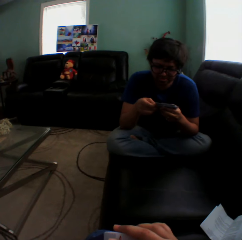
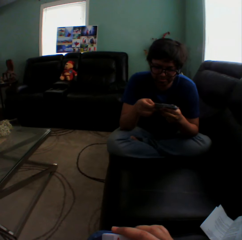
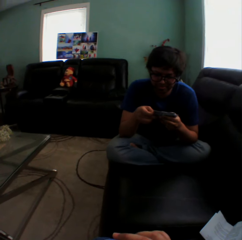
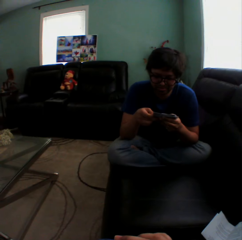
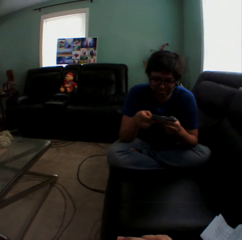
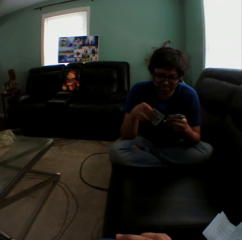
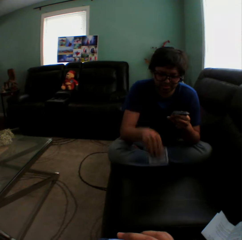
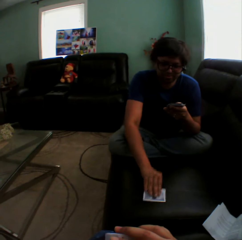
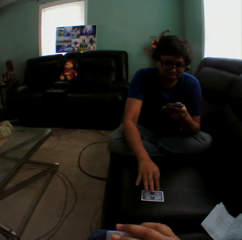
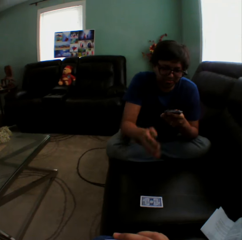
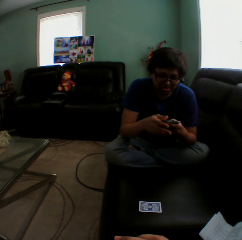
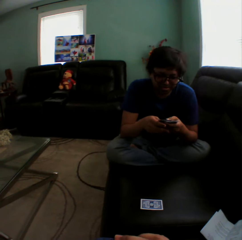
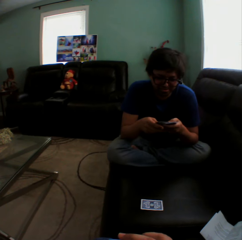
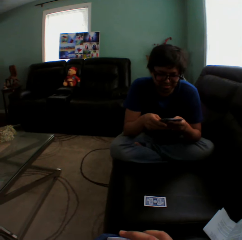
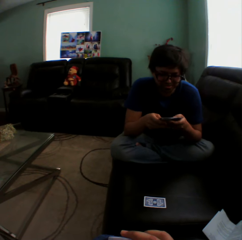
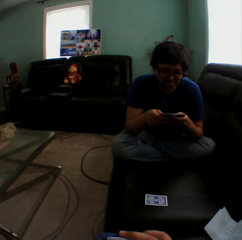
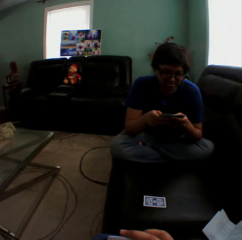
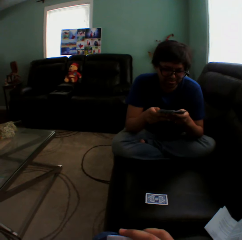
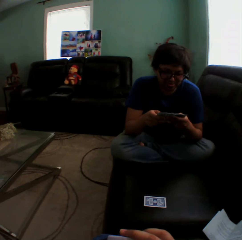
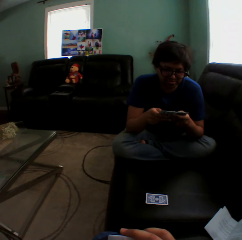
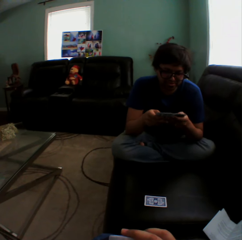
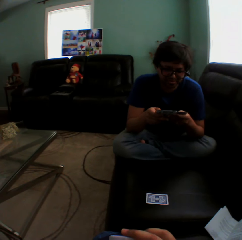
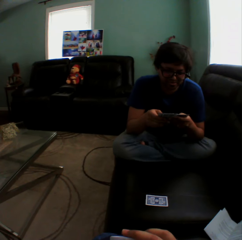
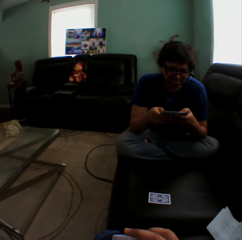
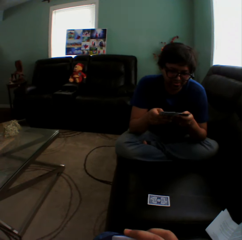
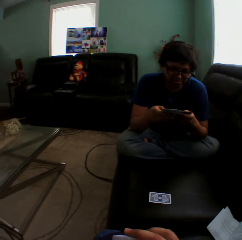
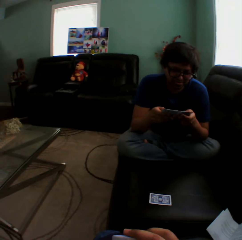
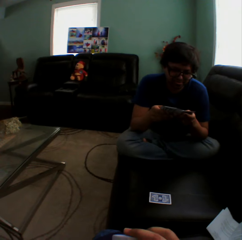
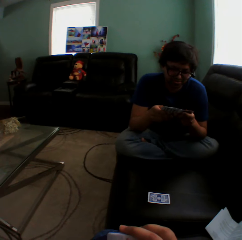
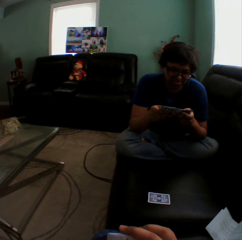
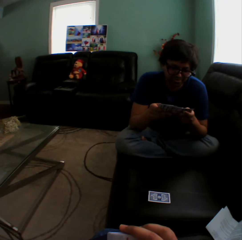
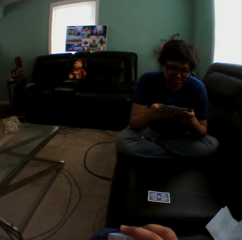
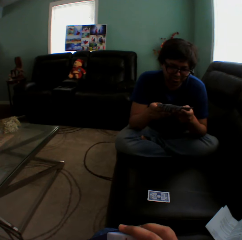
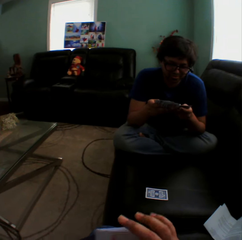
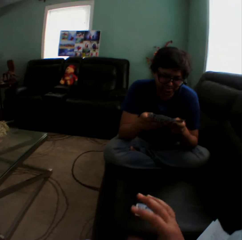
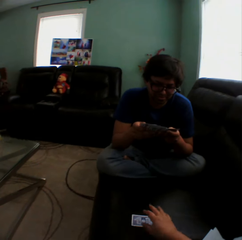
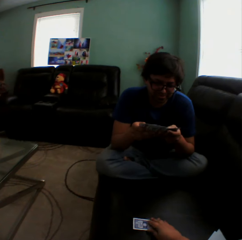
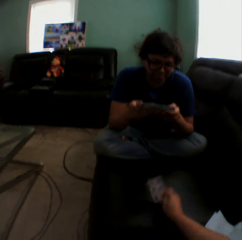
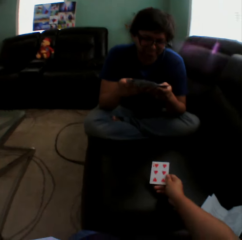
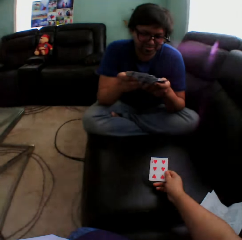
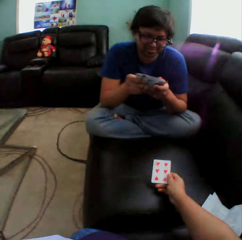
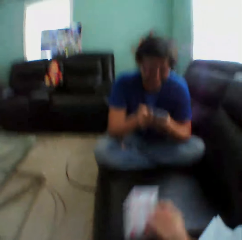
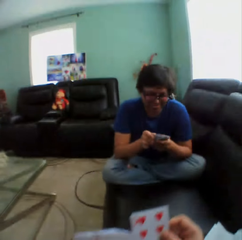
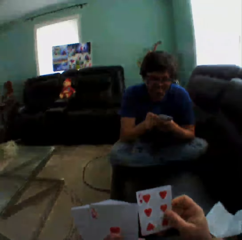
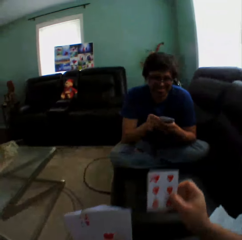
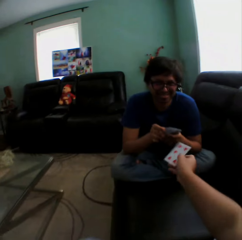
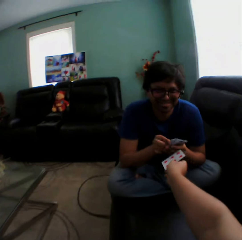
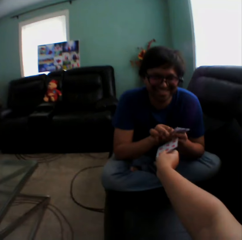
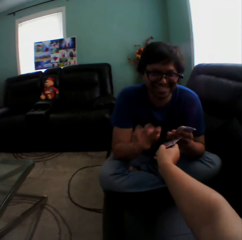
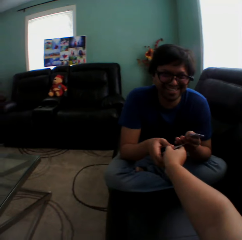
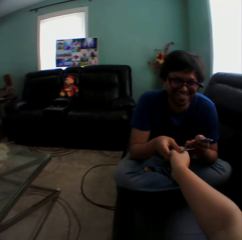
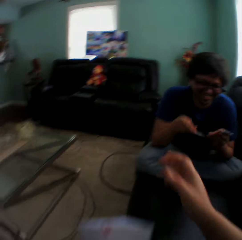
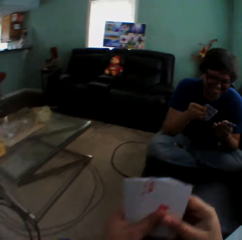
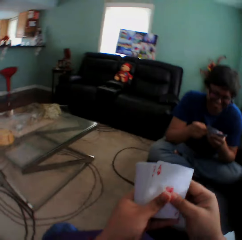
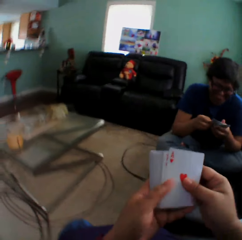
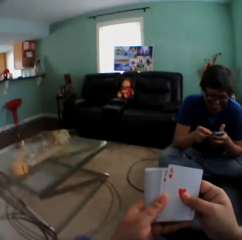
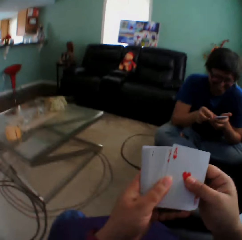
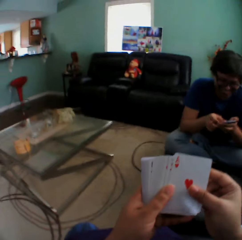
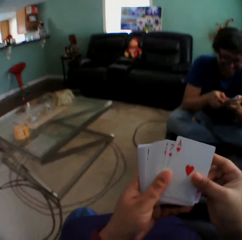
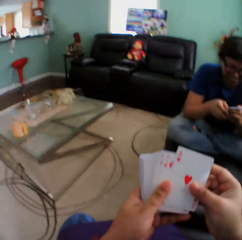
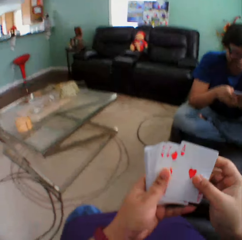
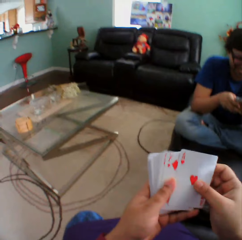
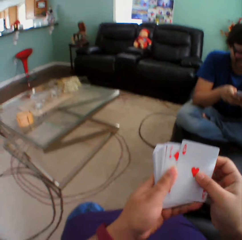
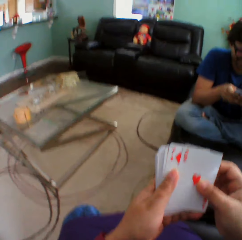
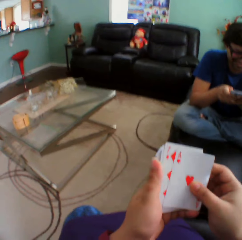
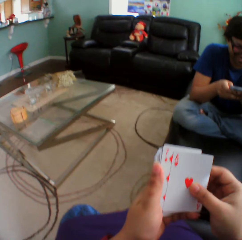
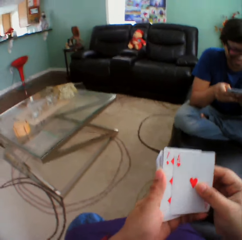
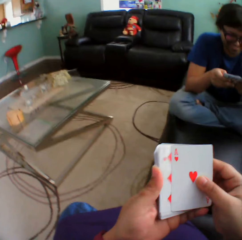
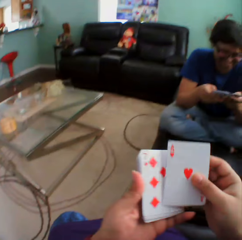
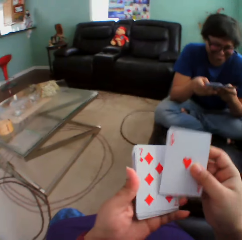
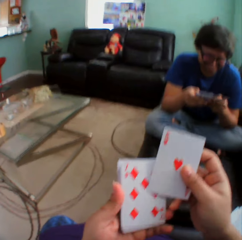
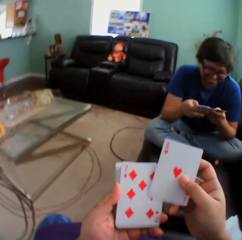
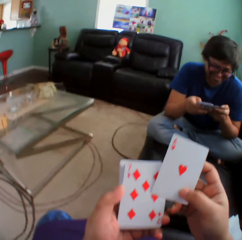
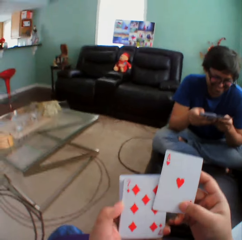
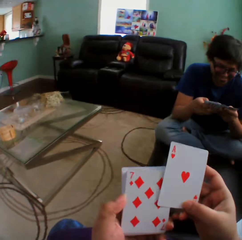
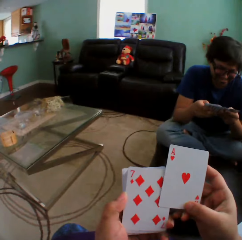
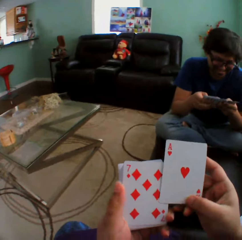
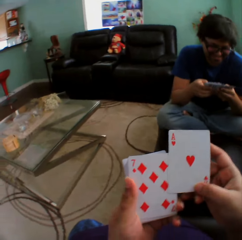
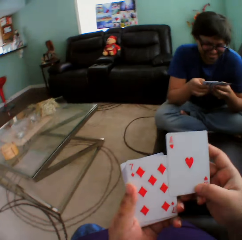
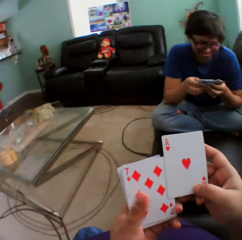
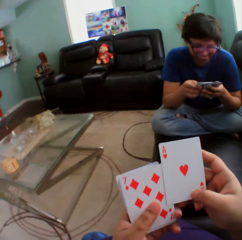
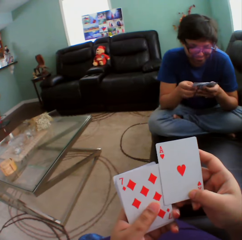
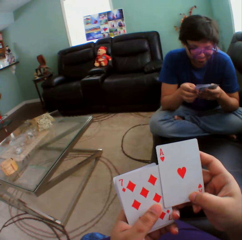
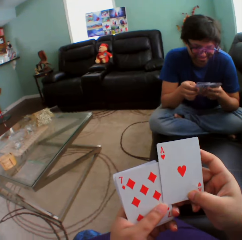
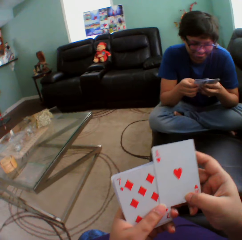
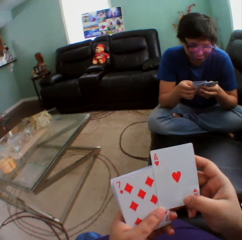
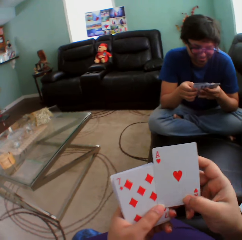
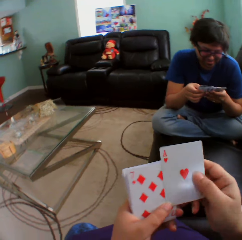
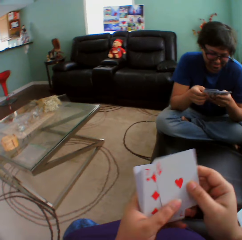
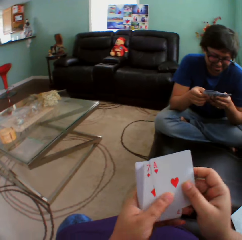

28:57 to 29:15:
A man puts a playing card on a couch. The man arranges cards in a hand and shuffles playing cards. The camera wearer turns a card on the couch. They hold a playing card on the couch, pick up a card on the couch, and give a card to the man. They hold playing cards, arrange cards in a hand, turn to the side, and hold playing cards. The man holds playing cards.

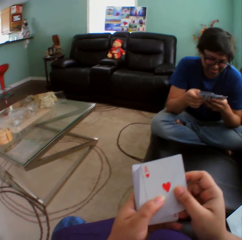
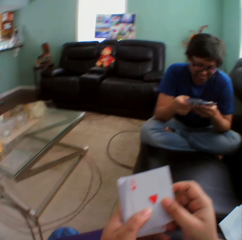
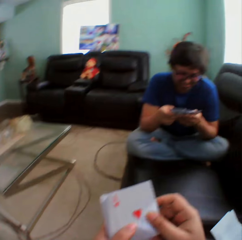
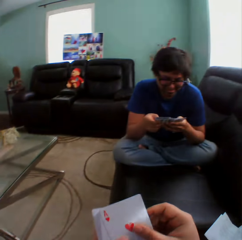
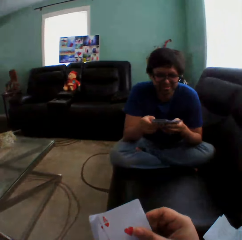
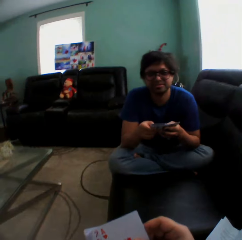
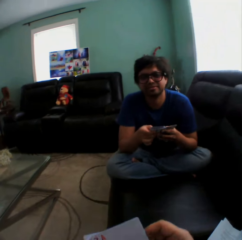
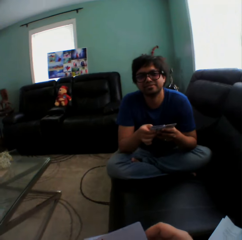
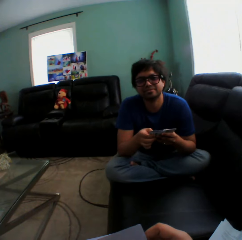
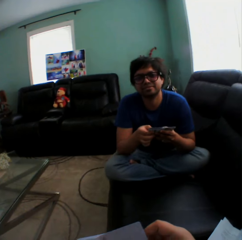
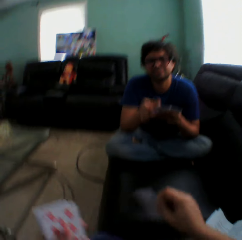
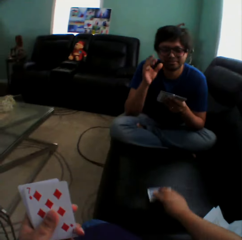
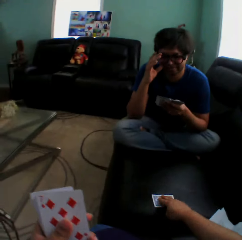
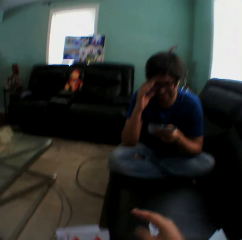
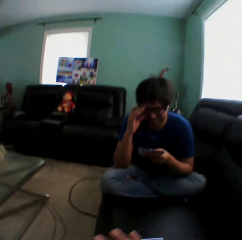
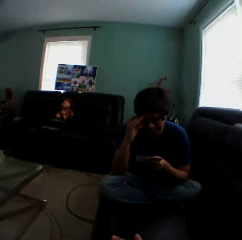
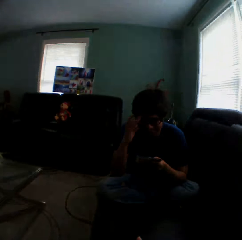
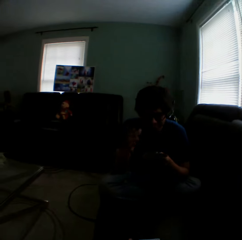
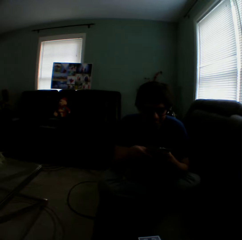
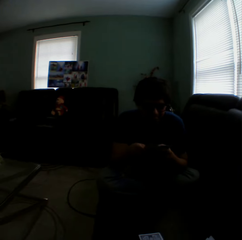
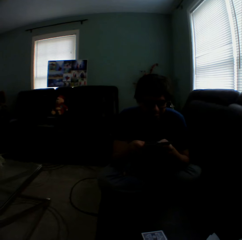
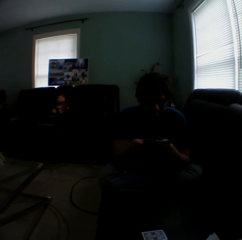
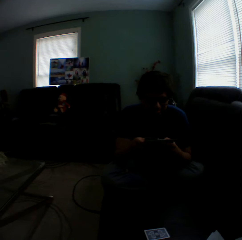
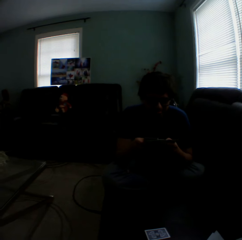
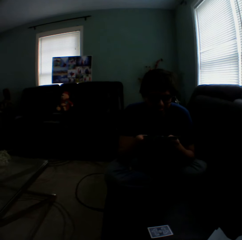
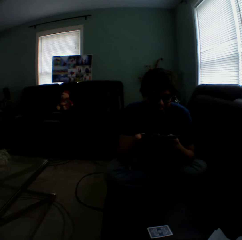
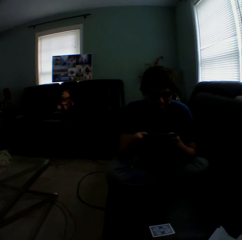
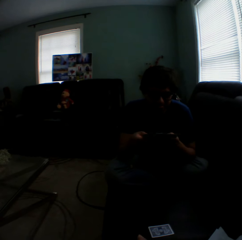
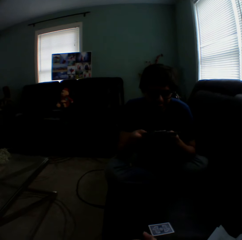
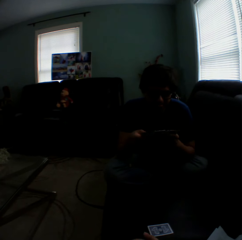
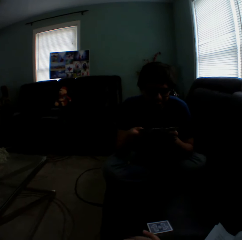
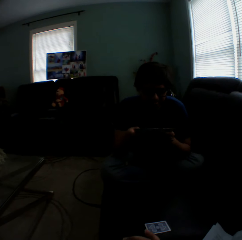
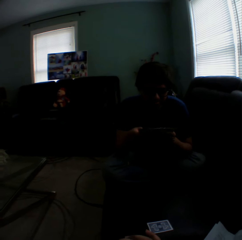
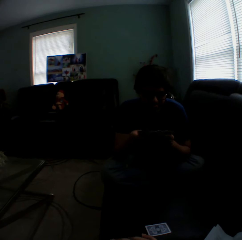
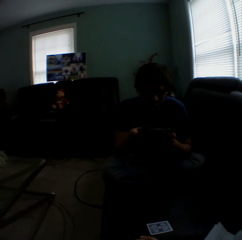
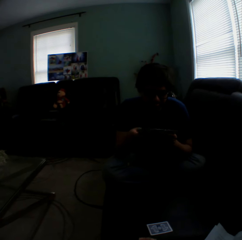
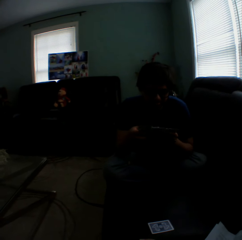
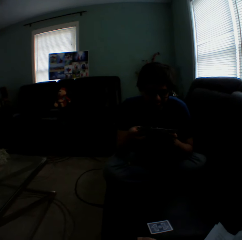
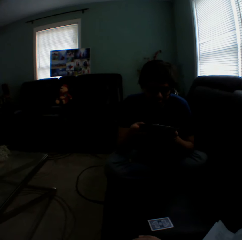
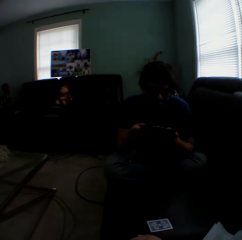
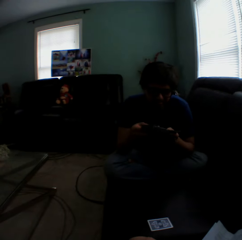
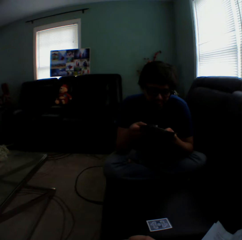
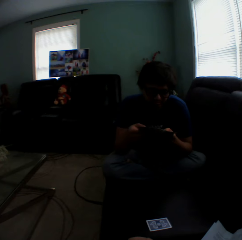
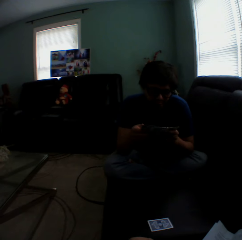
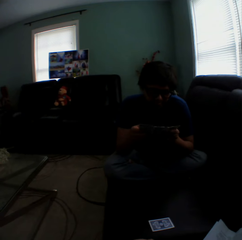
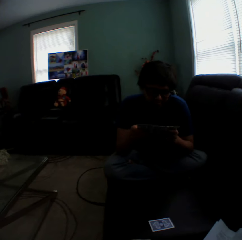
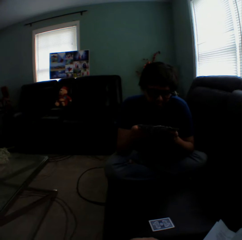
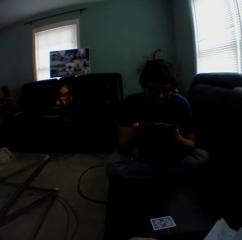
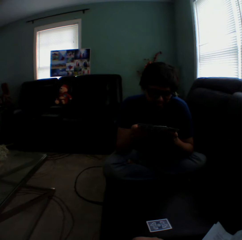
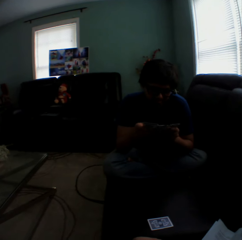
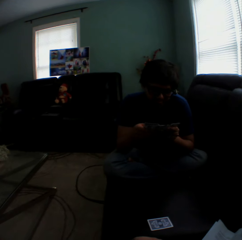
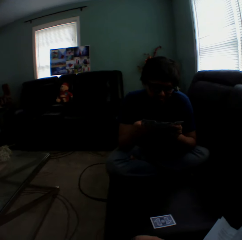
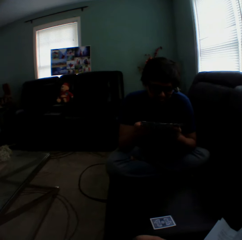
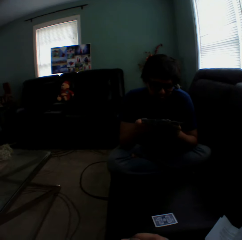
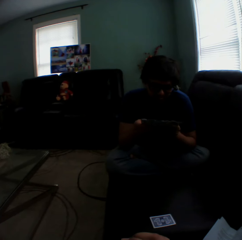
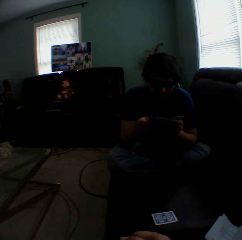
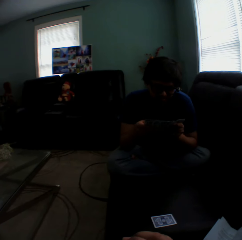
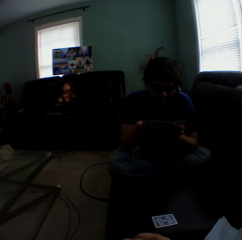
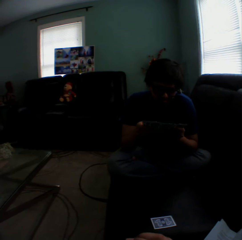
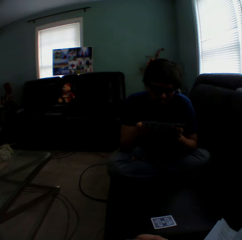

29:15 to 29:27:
The camera wearer turns to the side and puts a card on a couch. A man touches the shades. The man holds the glasses and arranges the cards in a hand.
